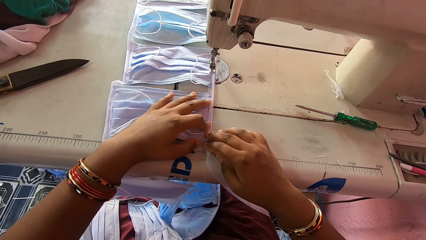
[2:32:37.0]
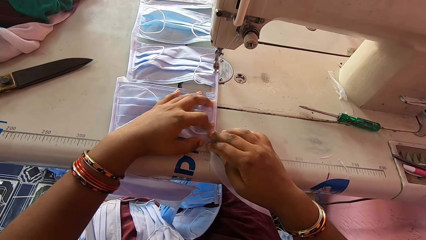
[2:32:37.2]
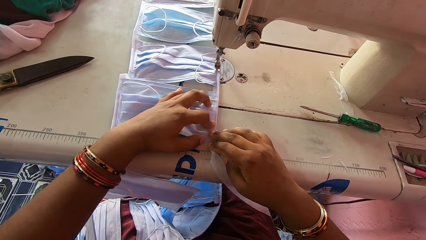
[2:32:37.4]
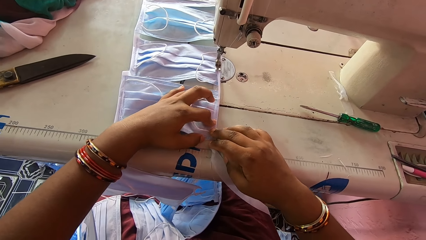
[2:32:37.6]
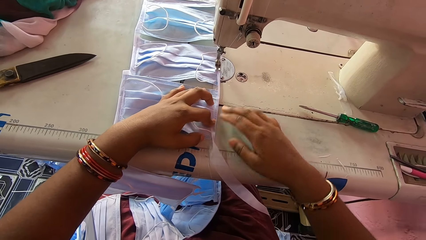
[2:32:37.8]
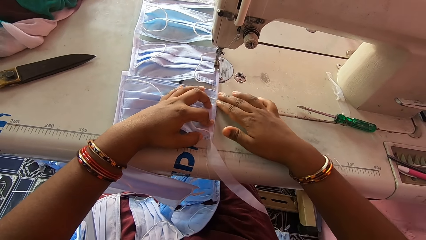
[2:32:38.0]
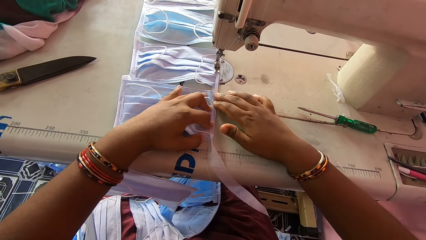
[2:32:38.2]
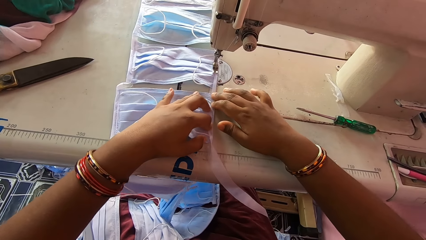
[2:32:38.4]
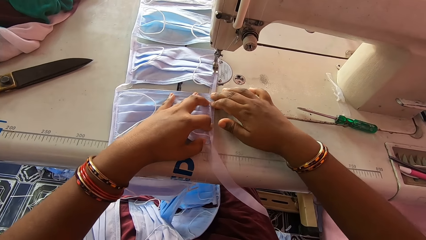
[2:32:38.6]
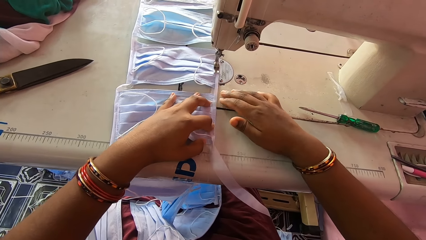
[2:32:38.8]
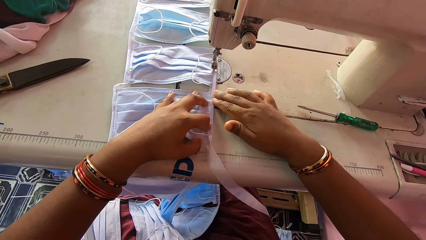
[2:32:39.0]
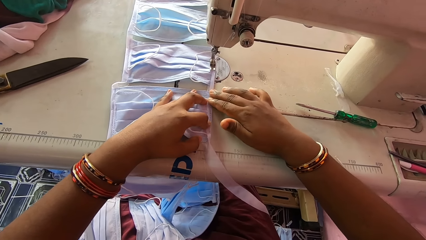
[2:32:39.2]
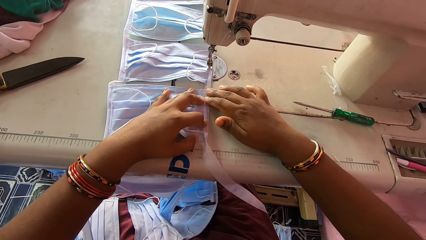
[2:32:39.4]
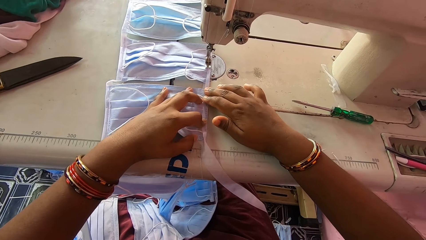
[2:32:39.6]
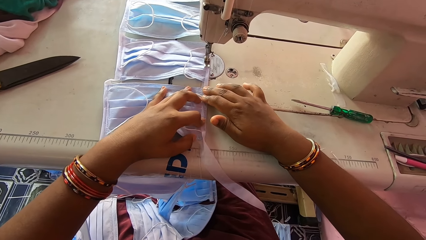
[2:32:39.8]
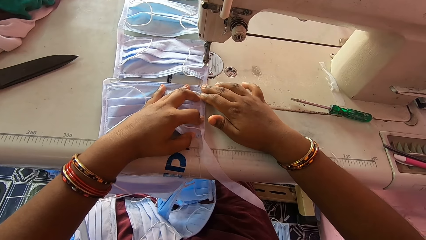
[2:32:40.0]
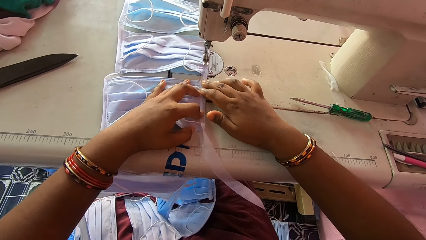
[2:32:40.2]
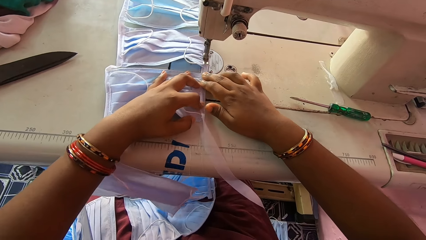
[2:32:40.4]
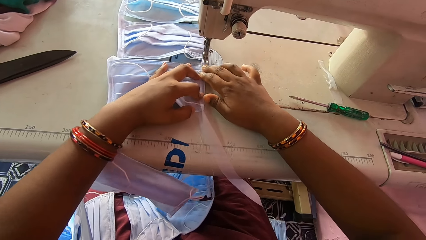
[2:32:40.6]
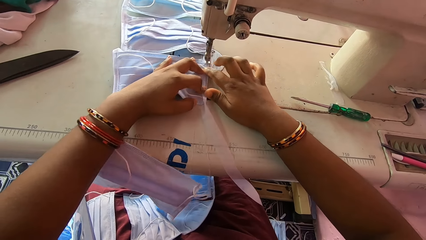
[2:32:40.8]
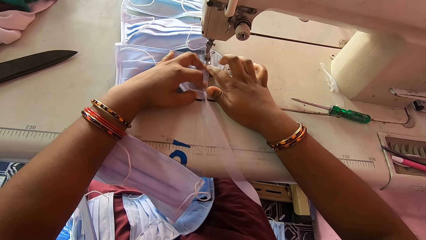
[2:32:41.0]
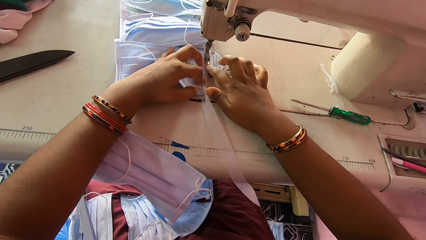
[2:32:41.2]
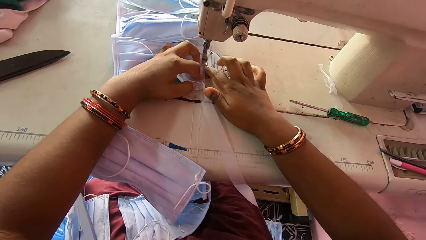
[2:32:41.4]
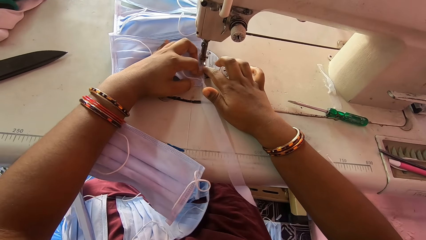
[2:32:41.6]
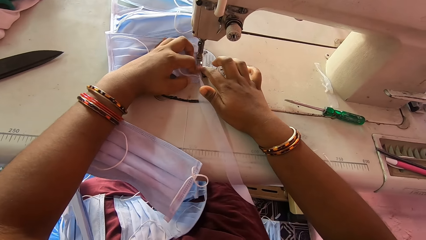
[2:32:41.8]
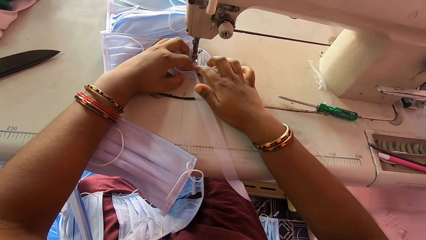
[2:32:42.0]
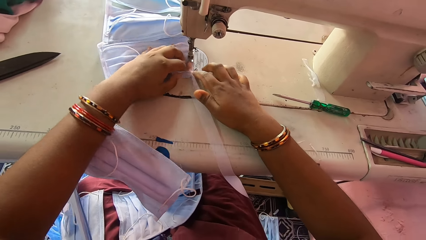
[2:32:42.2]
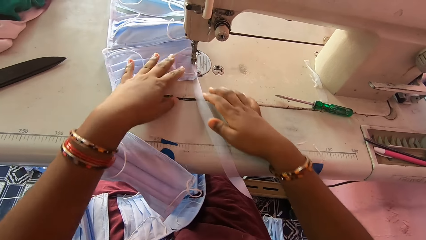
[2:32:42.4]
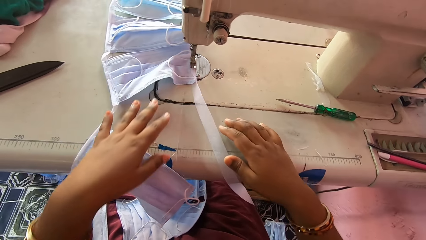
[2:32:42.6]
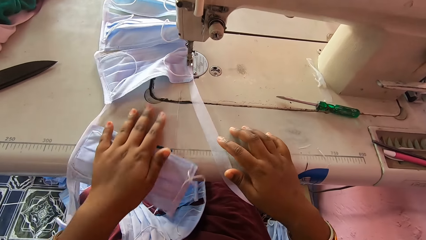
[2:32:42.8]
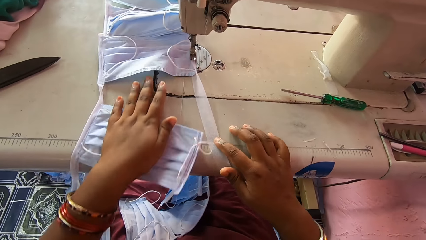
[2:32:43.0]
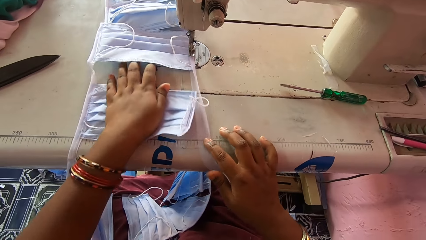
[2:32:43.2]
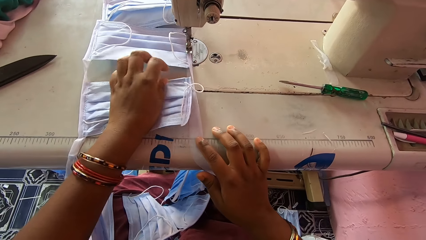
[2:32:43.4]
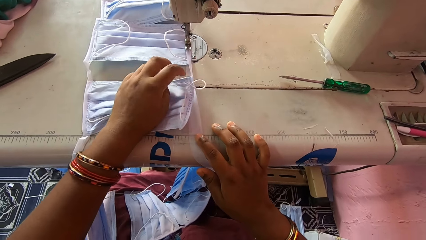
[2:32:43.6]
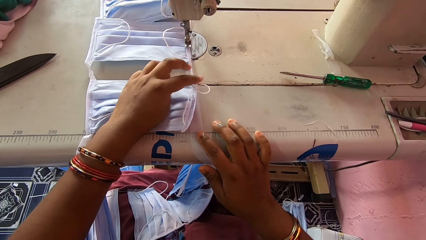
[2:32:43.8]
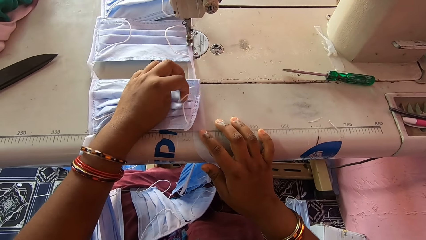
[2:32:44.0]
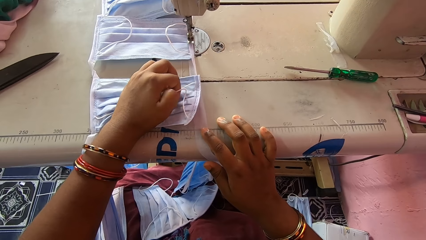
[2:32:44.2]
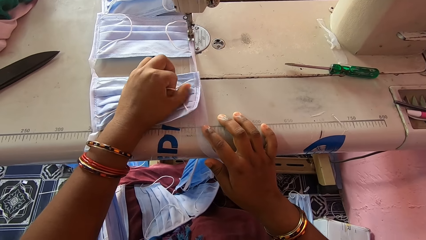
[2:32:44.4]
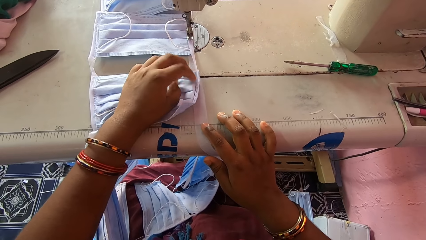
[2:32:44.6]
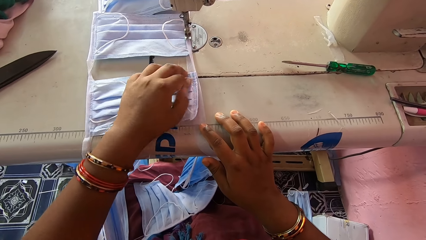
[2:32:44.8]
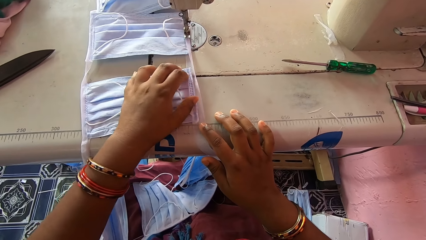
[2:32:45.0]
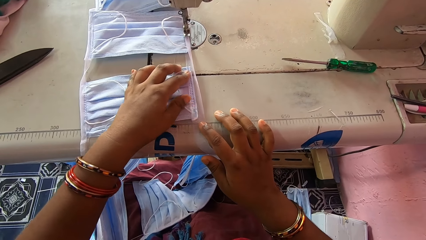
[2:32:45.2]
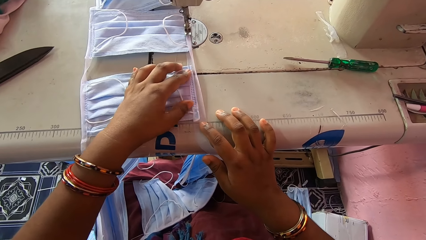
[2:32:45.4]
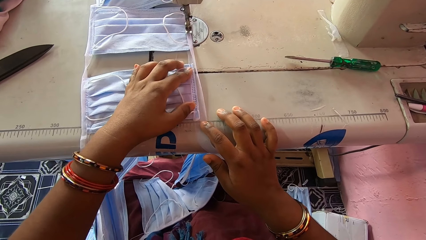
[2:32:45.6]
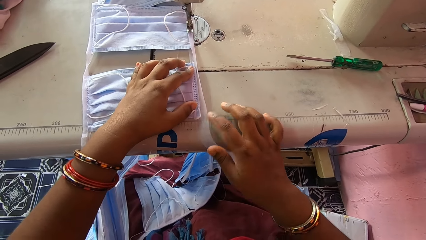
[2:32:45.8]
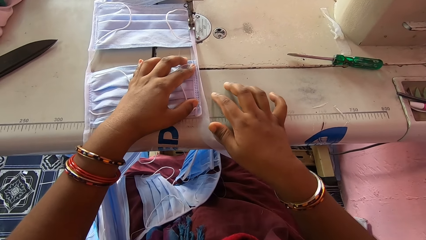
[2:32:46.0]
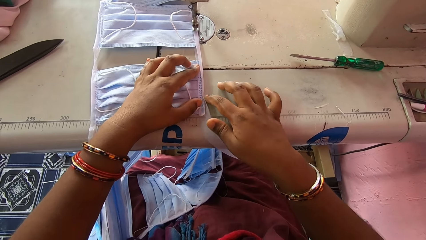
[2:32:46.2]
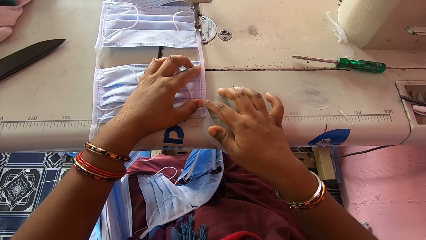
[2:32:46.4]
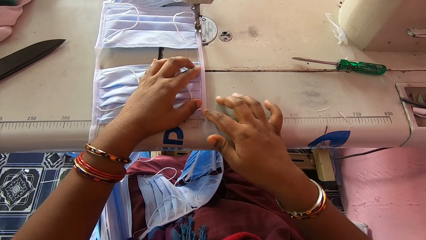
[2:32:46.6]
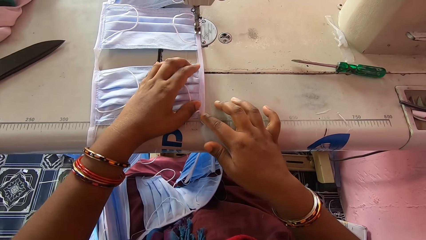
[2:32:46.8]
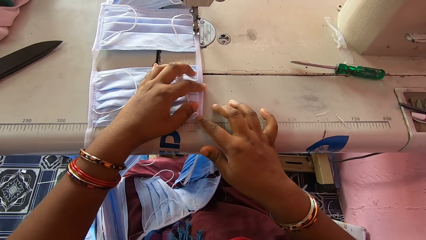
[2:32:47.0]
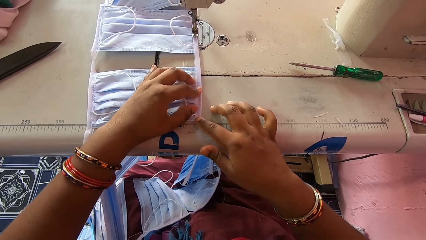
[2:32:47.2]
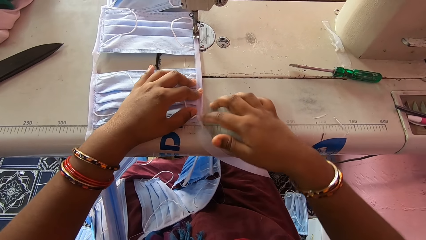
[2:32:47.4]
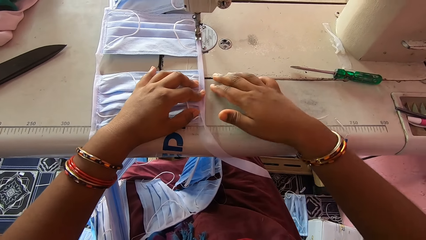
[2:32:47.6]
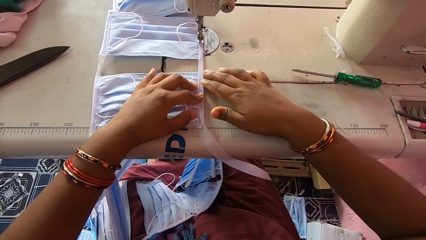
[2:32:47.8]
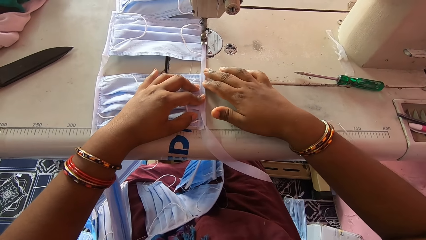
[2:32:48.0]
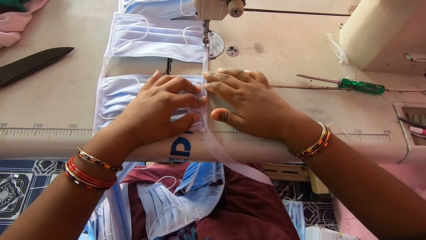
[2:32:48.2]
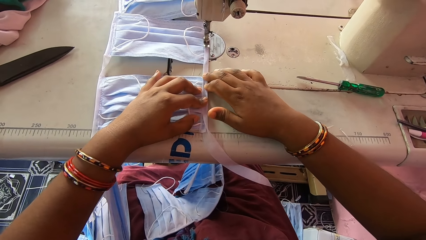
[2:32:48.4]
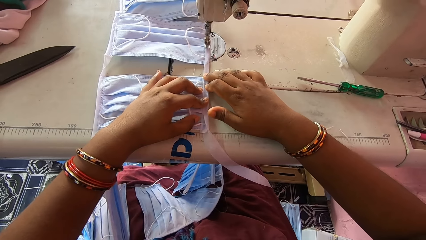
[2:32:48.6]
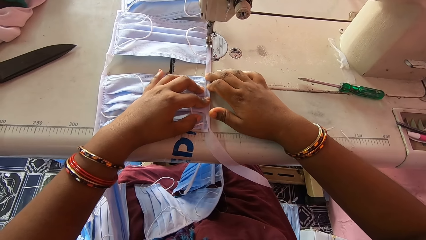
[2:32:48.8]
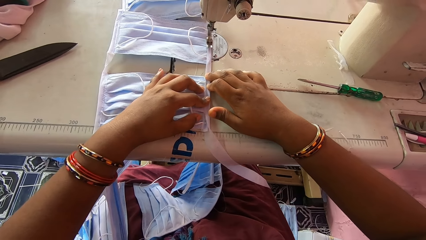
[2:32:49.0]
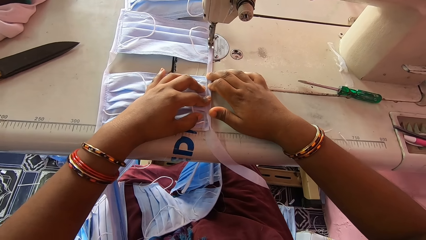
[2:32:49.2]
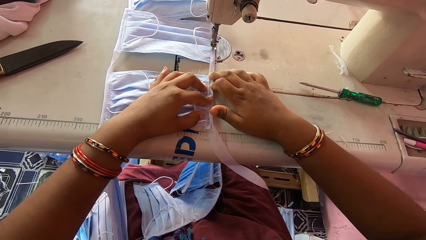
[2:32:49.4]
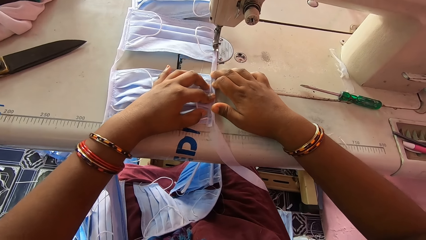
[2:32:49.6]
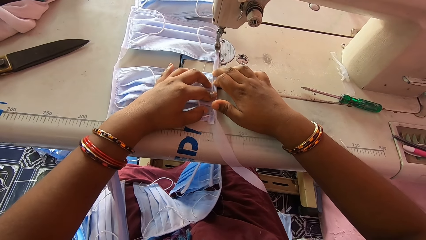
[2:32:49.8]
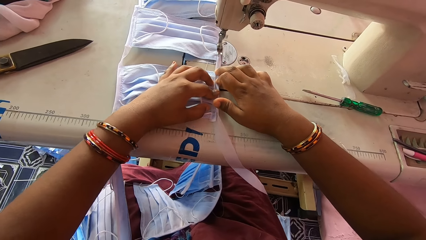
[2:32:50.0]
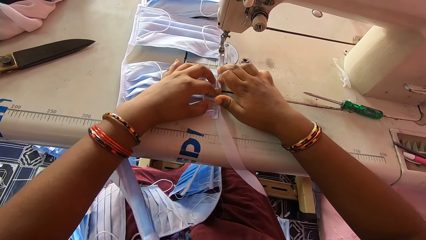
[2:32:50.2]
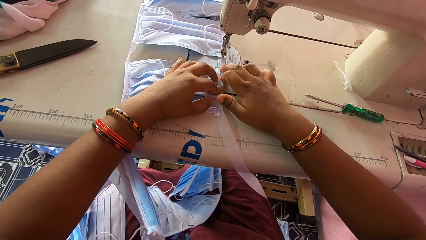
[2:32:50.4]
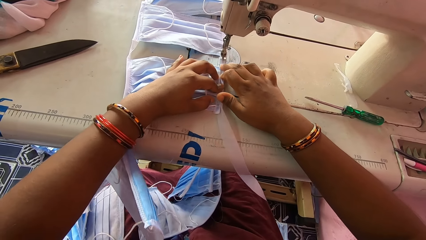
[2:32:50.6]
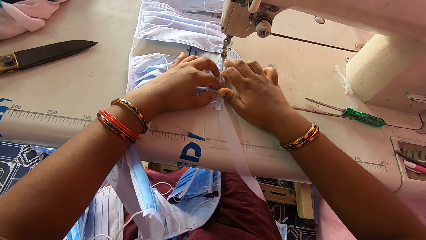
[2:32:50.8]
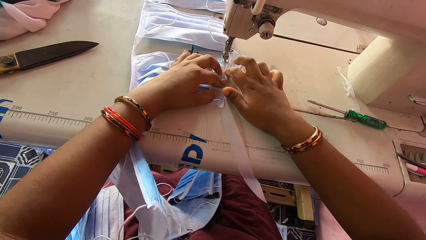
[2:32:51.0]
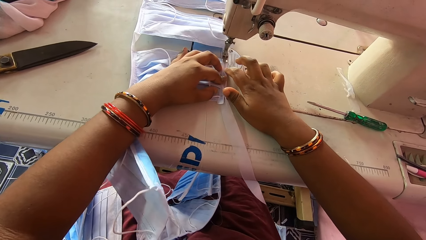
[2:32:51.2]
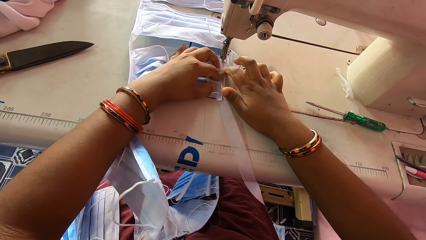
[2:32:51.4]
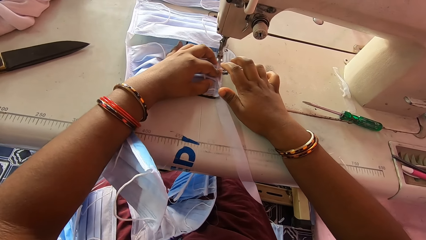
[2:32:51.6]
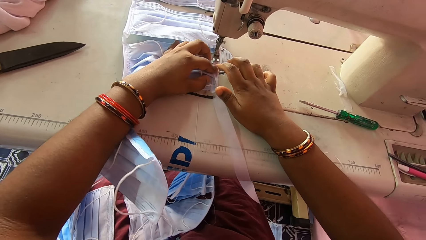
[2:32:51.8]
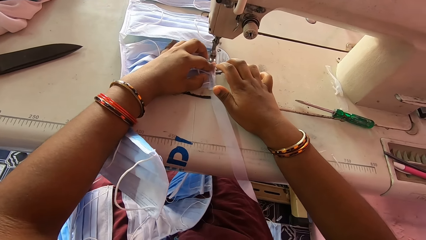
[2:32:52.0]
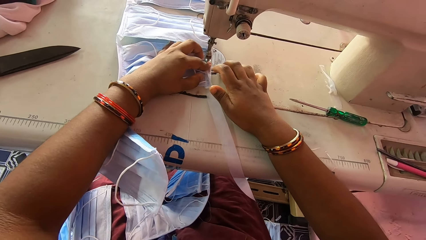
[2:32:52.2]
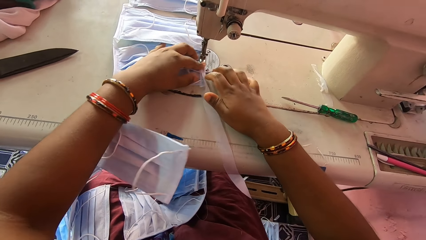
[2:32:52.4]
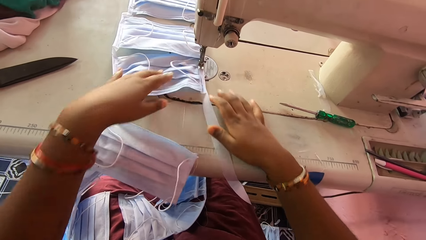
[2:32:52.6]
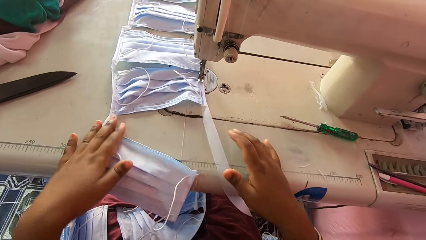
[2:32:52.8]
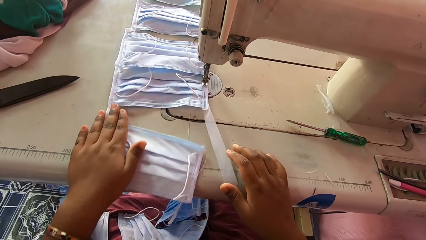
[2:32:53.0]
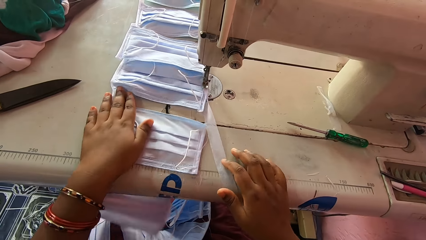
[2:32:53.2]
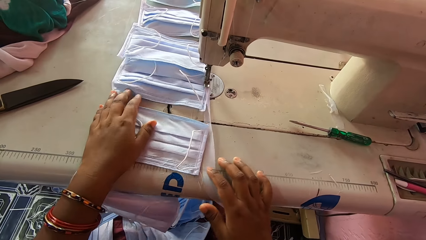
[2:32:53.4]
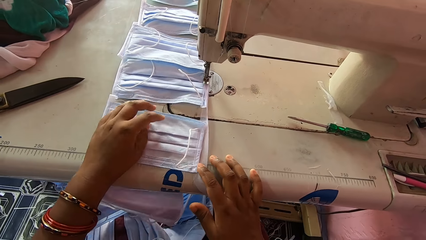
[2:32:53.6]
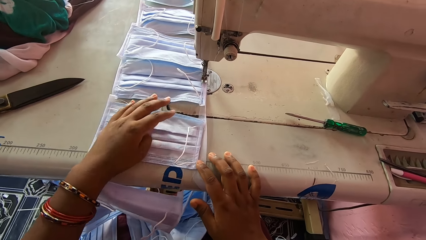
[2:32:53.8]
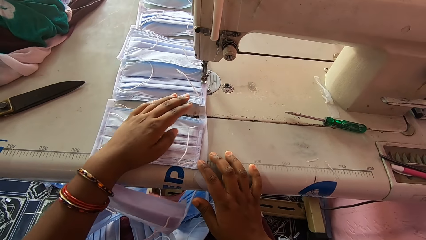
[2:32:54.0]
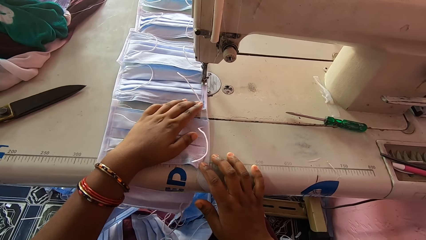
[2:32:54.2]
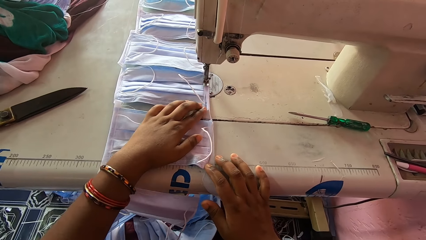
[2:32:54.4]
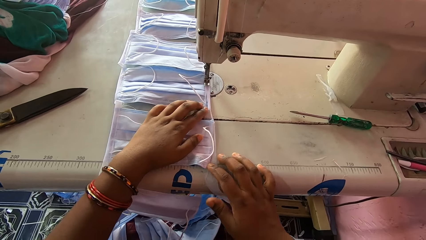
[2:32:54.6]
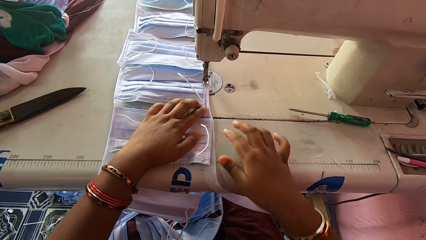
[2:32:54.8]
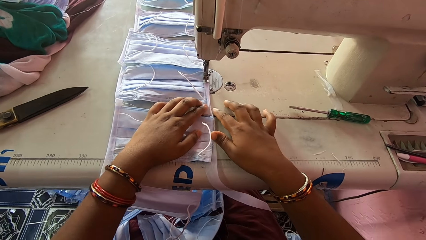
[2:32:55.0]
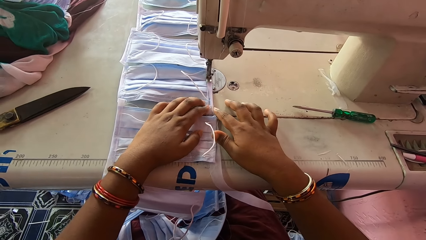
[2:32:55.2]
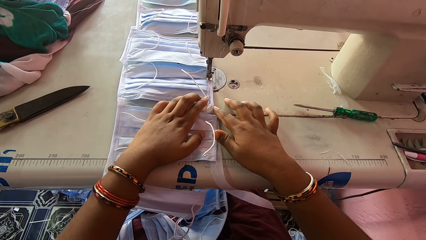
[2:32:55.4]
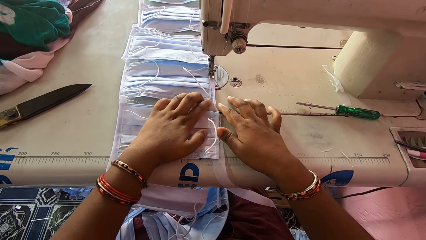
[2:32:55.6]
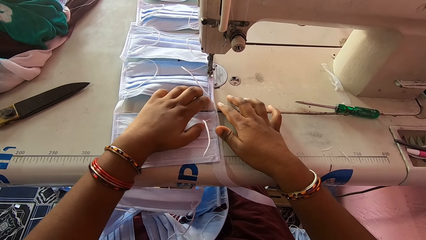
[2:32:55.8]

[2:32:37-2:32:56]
The camera wearer sews the nose mask or face mask with the sewing machine. She adjusts the nose mask on the sewing machine bed with her left hand. She smoothens the face mask. She folds the stay tape around the edge of the nose mask with her hands on the machine bed. She sews the nose mask with the sewing machine. She adjusts the nose mask on the sewing machine bed with her left hand and adjusts the stay tape on the sewing machine bed with her right hand. She smoothens the face mask. She folds the stay tape around the edge of the nose mask with her hands on the machine bed.
